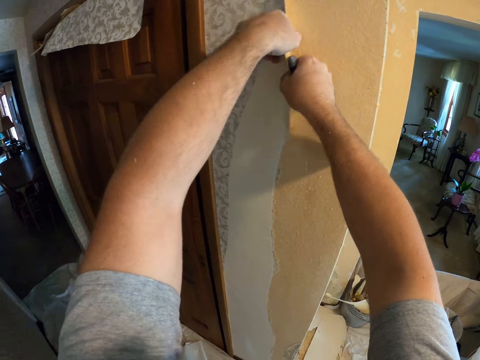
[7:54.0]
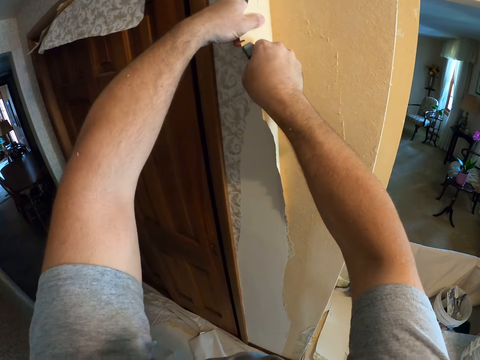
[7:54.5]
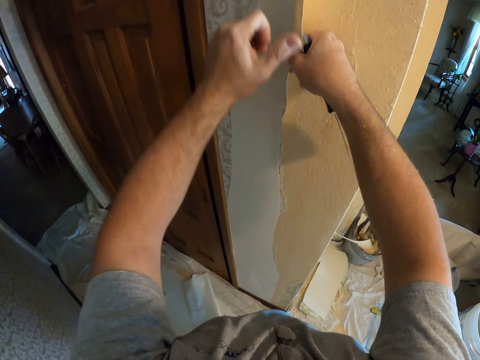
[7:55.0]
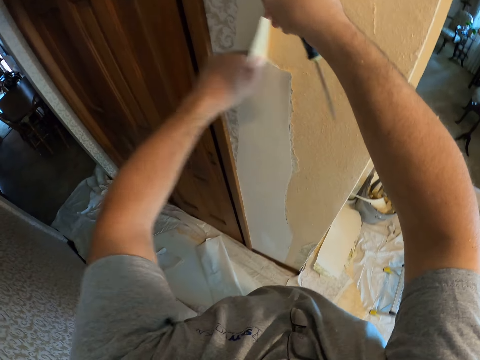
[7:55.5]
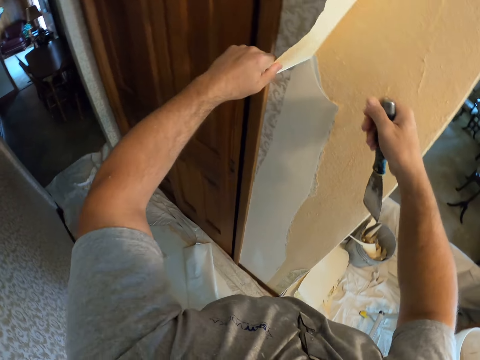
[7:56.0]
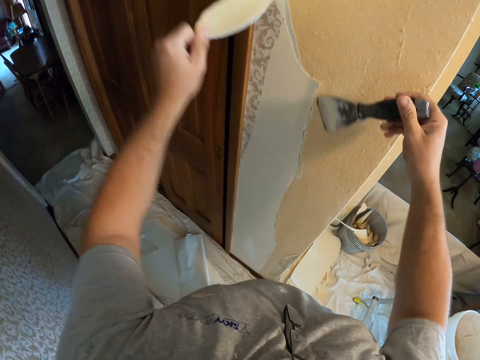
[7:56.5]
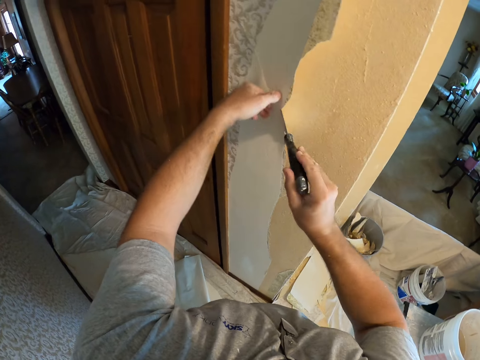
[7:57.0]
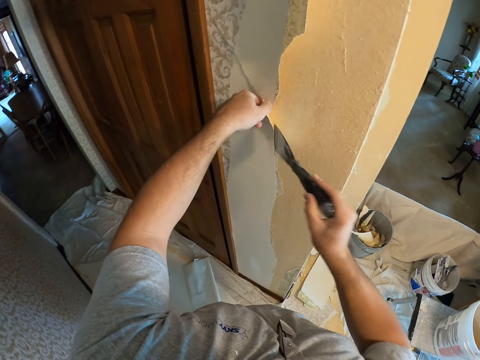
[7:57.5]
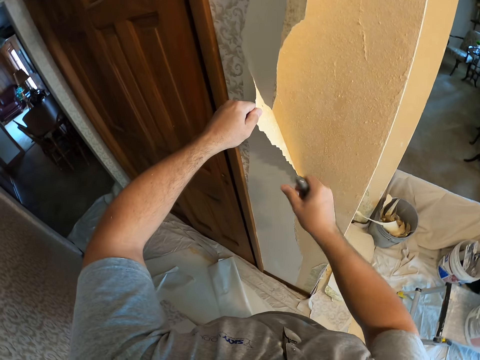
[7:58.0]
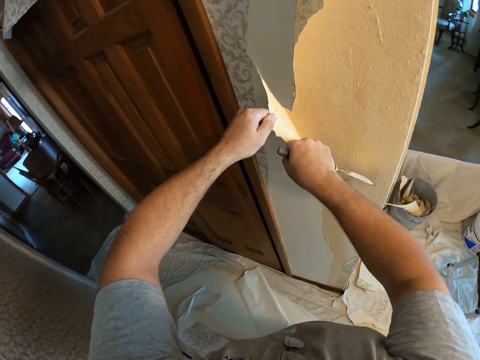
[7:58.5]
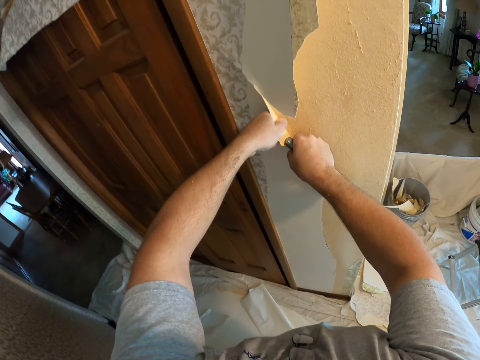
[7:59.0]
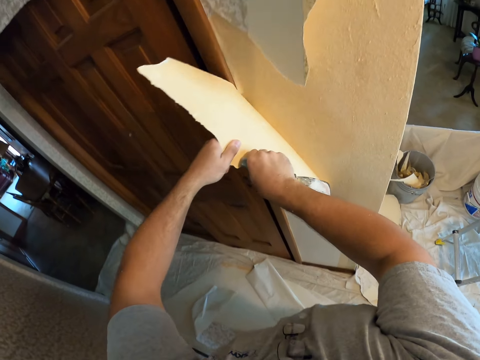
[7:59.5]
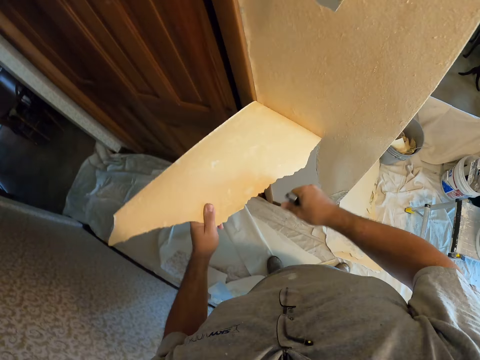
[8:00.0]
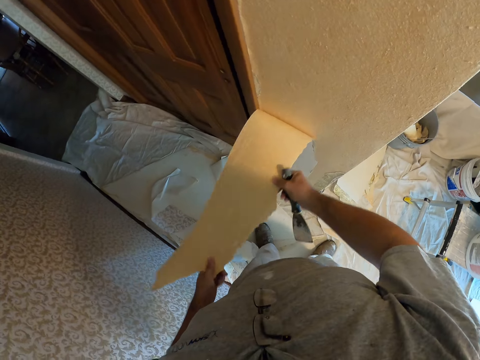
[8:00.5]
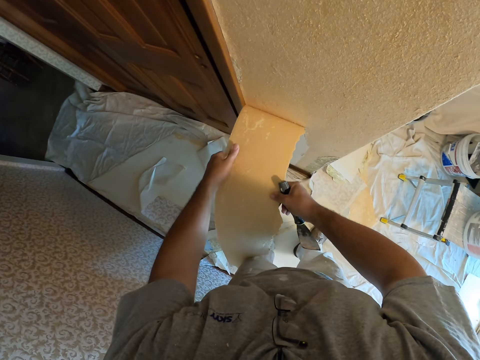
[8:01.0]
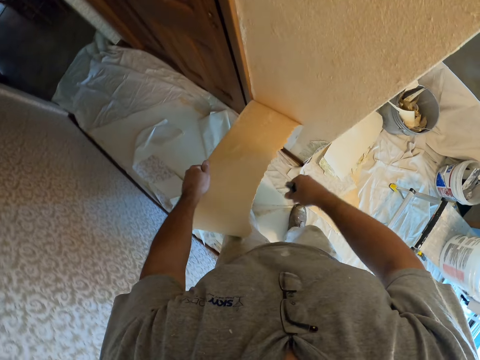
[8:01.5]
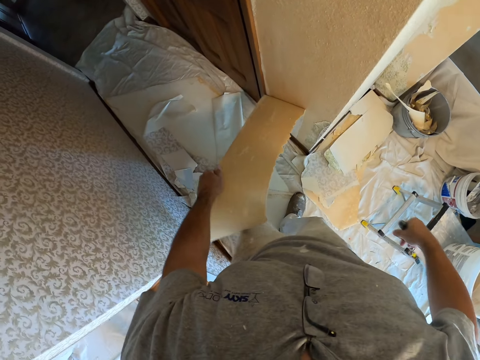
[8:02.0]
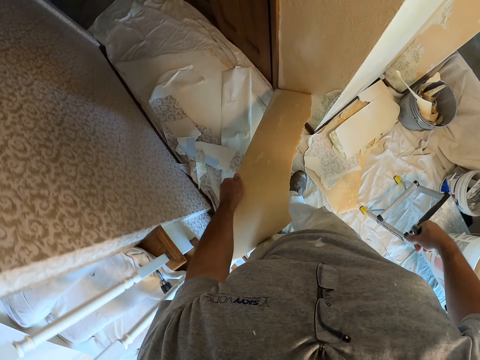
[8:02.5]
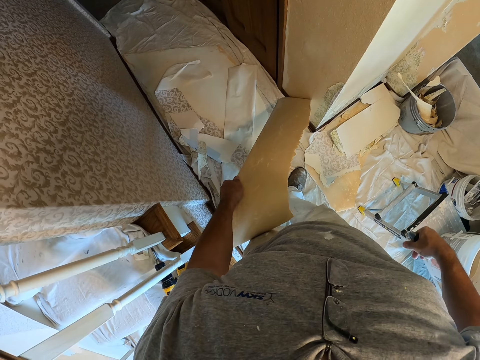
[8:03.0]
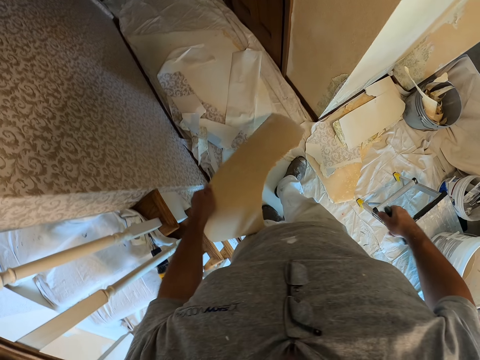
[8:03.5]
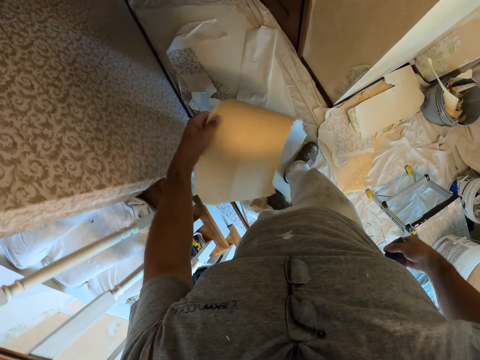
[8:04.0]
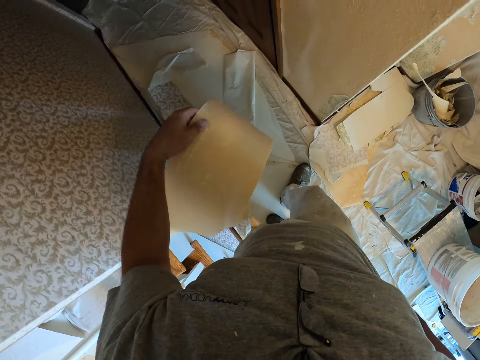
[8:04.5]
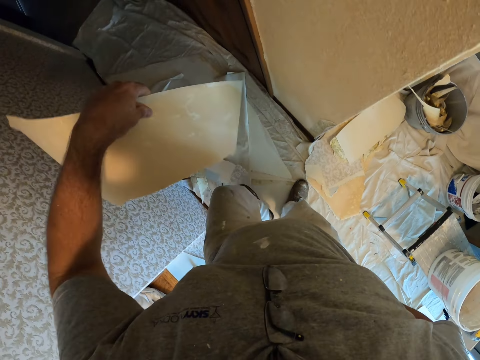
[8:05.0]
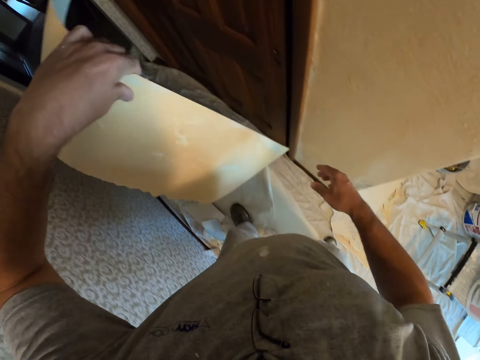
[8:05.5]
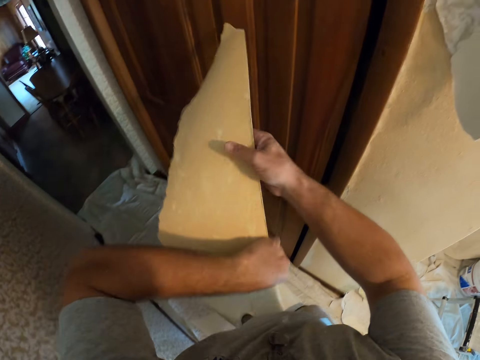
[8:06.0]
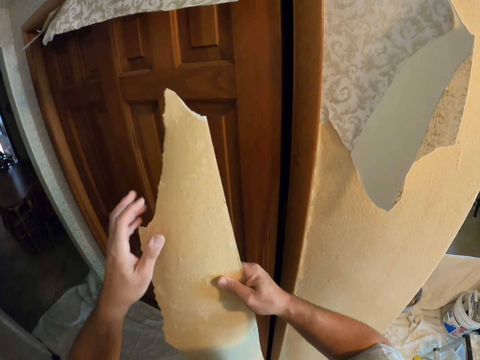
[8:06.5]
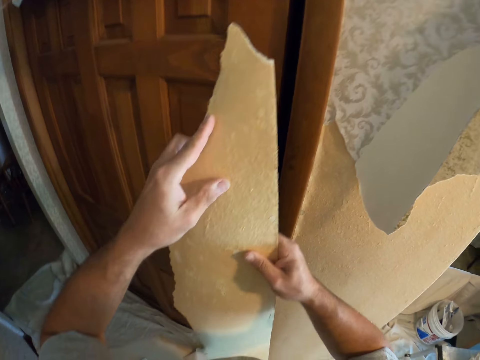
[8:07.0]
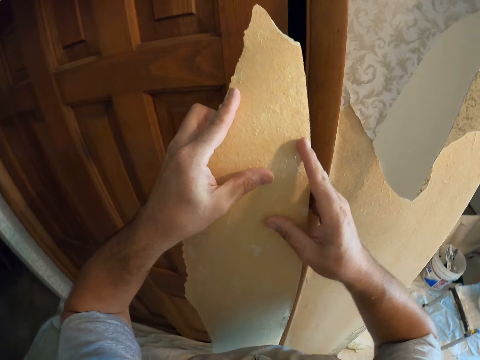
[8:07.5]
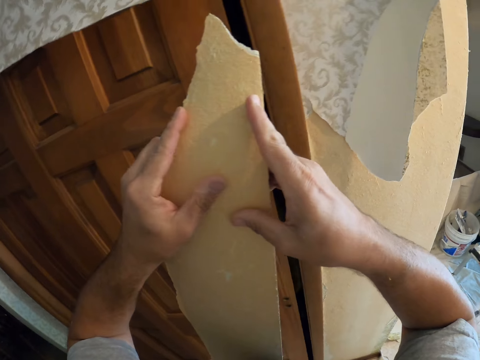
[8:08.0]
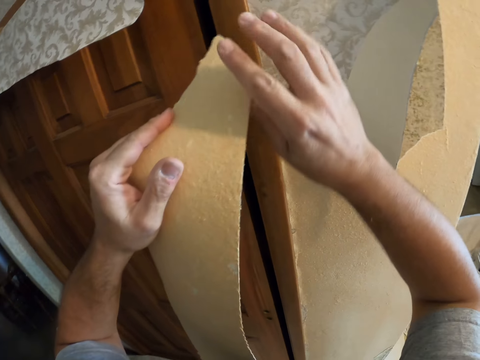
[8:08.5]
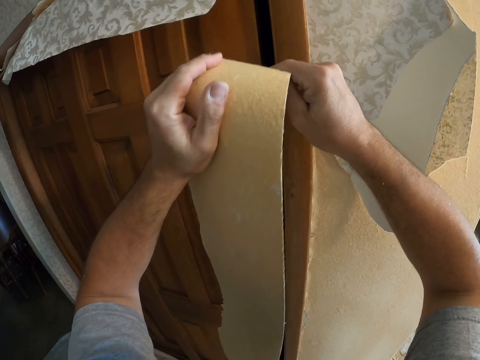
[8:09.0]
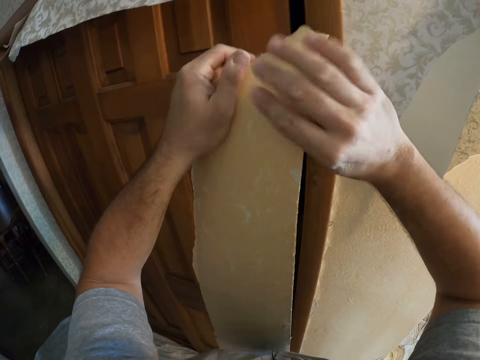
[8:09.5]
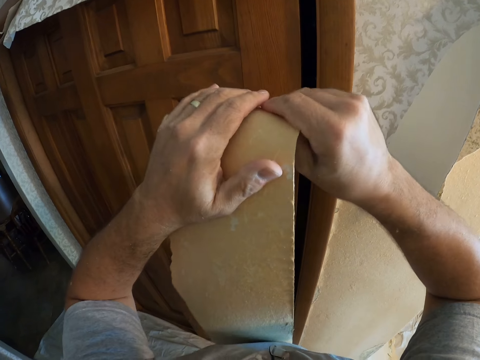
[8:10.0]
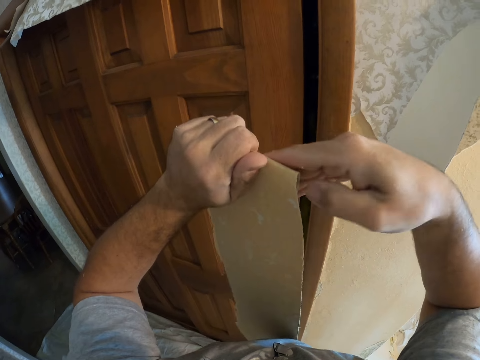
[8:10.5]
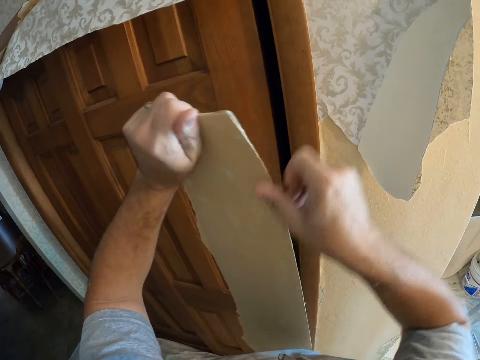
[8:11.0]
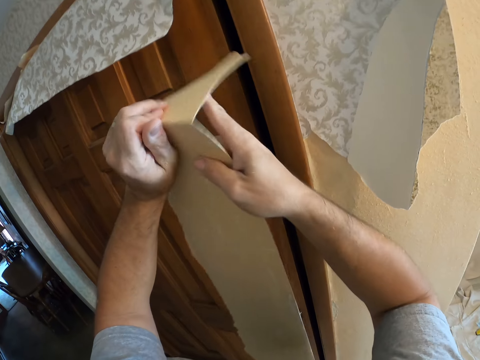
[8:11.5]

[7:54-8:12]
The camera wearer peels a piece of wallpaper from a wall with hands. They scrape a piece of wallpaper from the wall with a putty knife. They peel a piece of wallpaper from the wall with hands. They walk towards a door. They fold a piece of wallpaper with hands.

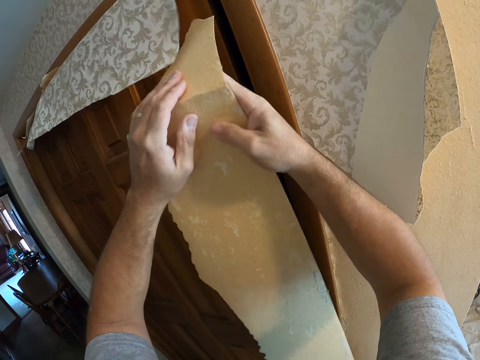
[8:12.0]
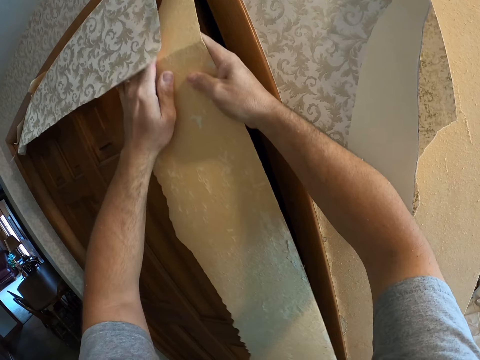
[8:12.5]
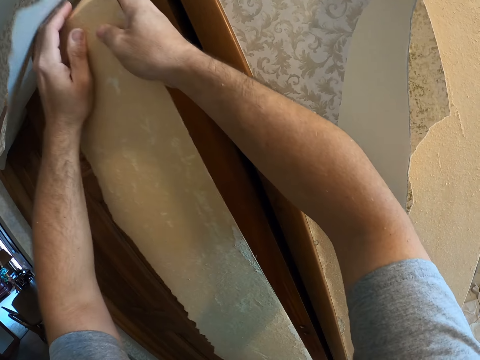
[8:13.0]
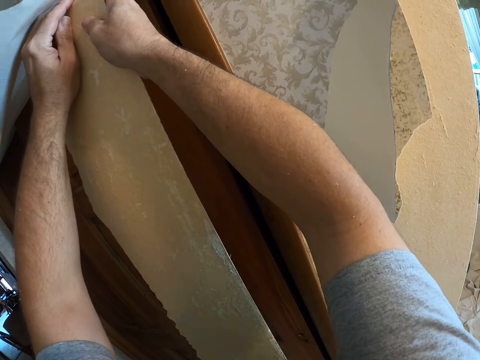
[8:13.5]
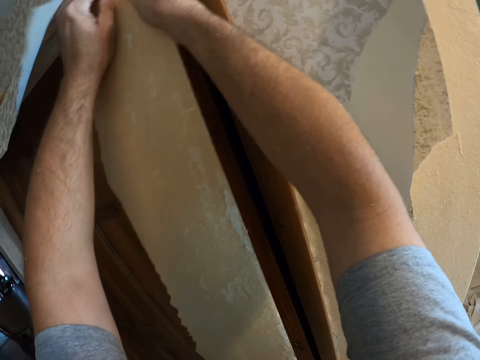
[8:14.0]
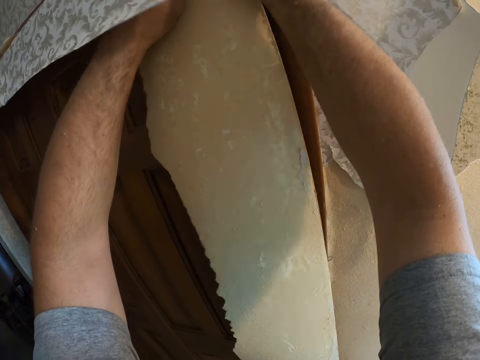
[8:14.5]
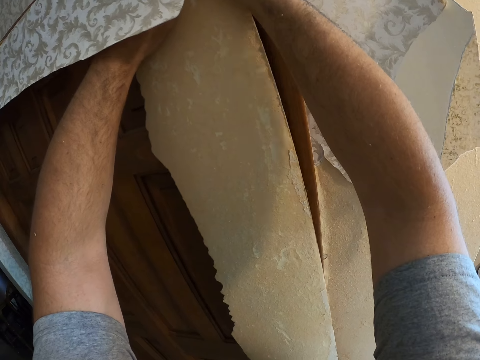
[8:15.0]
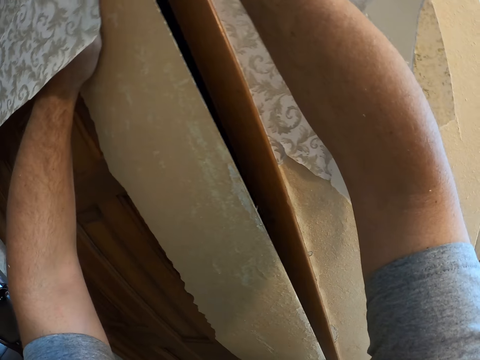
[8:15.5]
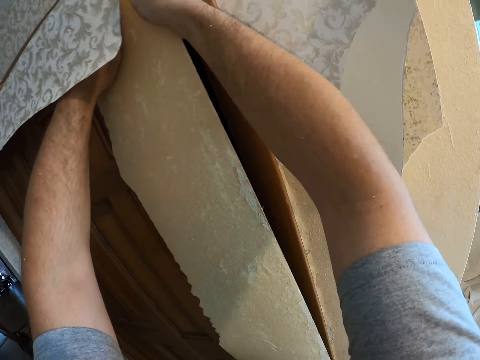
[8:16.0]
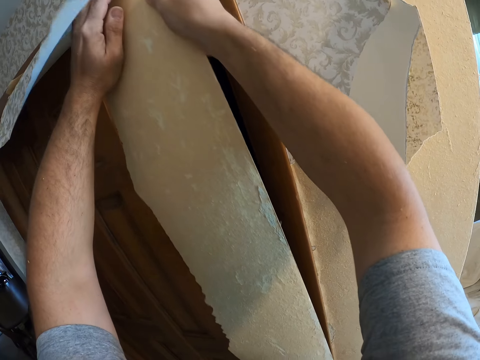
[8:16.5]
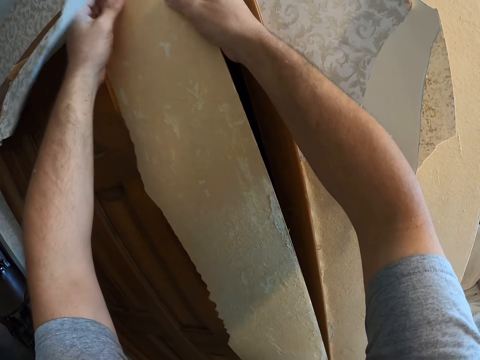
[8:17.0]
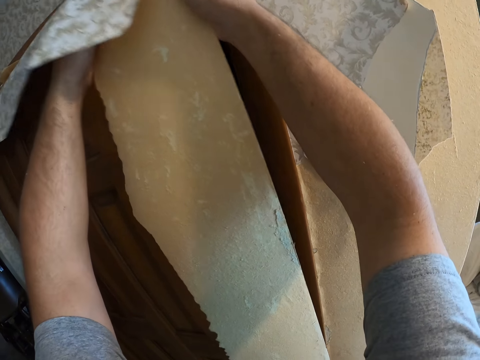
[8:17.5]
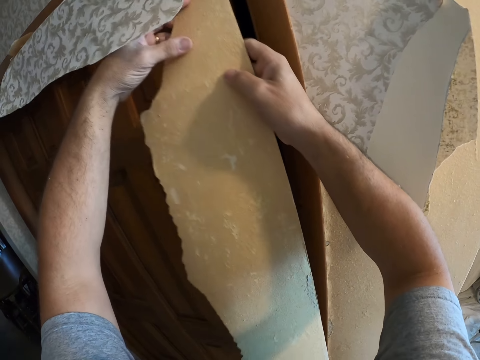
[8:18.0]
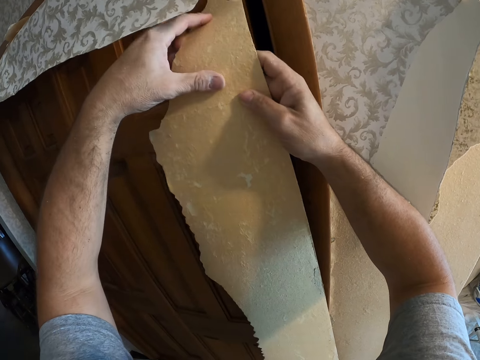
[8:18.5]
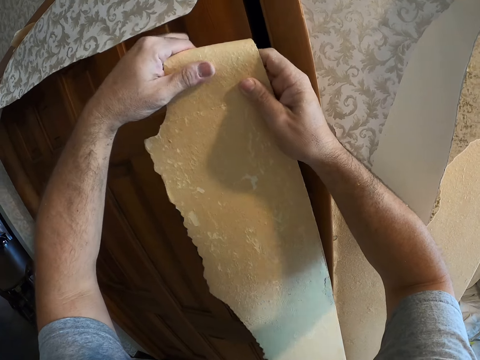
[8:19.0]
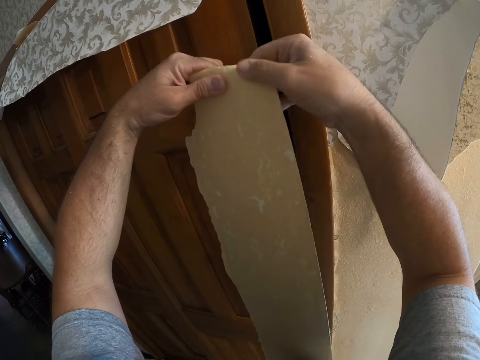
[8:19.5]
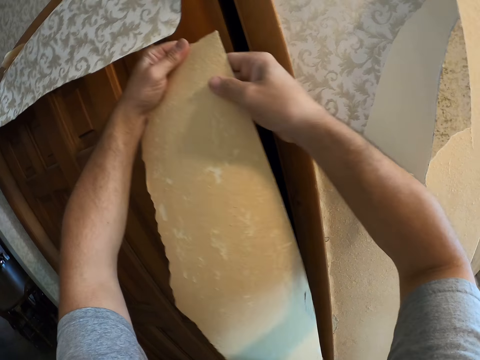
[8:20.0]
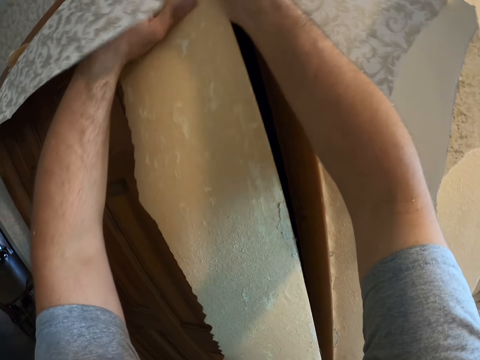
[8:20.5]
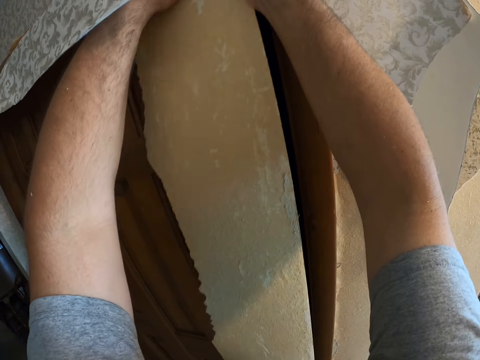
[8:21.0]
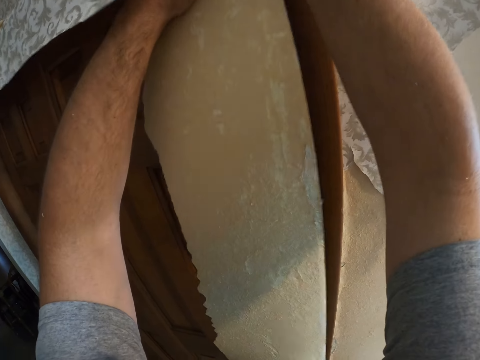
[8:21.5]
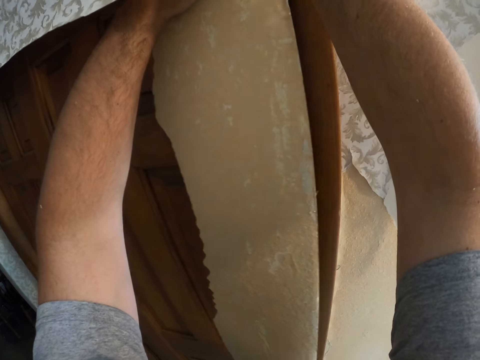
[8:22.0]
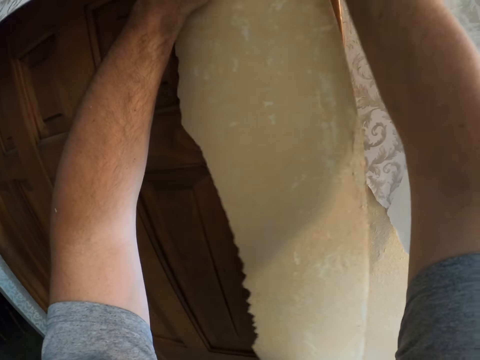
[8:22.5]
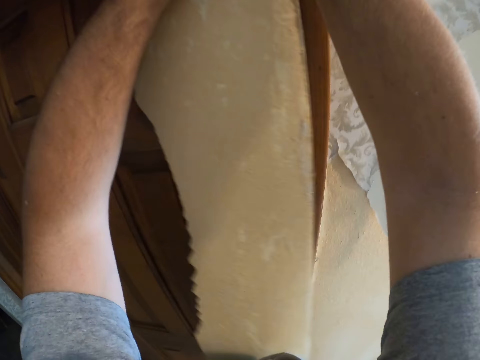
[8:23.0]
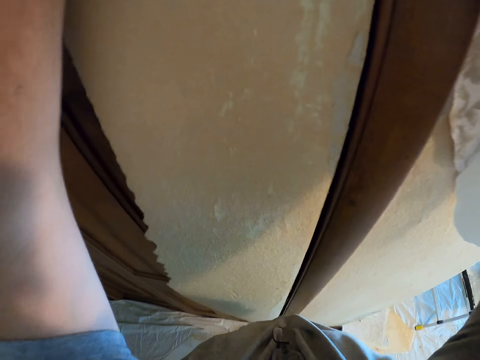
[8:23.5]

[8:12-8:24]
The camera wearer puts the wallpaper between the door frame and door. They fold a piece of wallpaper with hands. They put the piece of wallpaper on the door.
